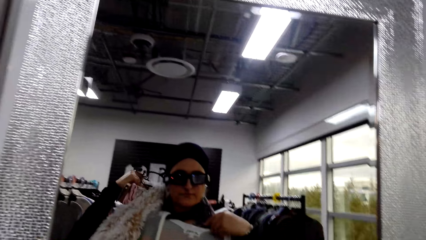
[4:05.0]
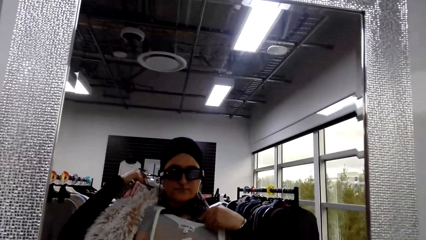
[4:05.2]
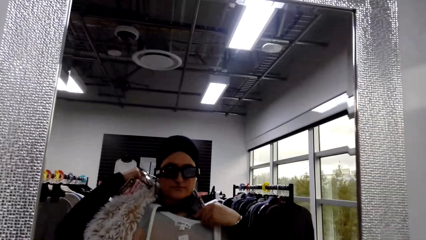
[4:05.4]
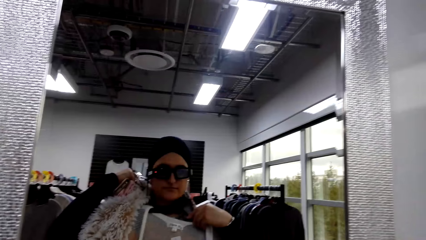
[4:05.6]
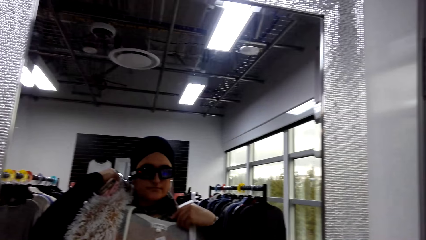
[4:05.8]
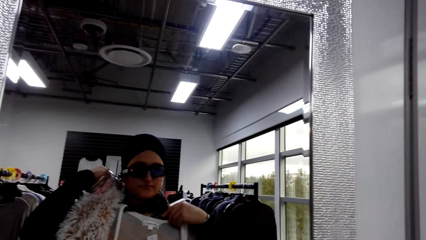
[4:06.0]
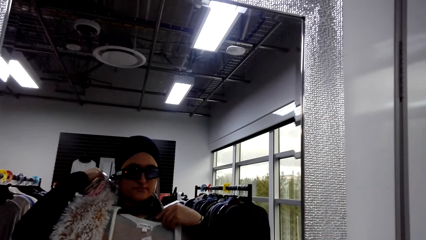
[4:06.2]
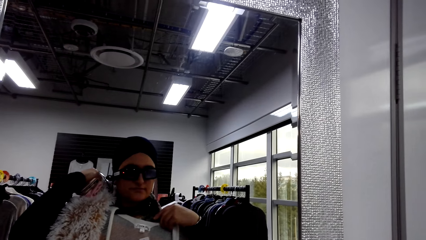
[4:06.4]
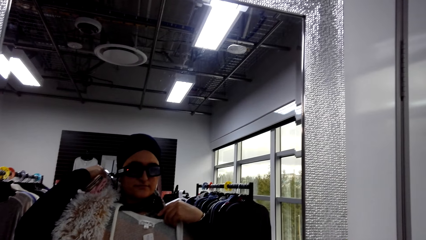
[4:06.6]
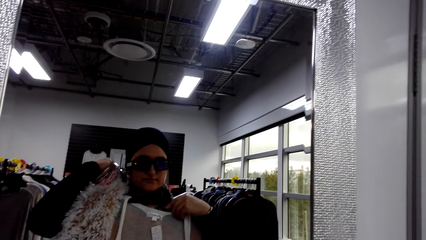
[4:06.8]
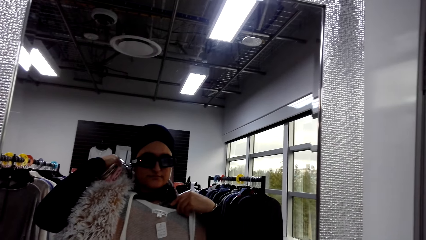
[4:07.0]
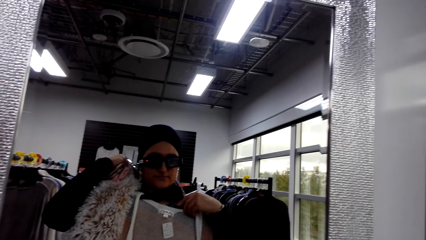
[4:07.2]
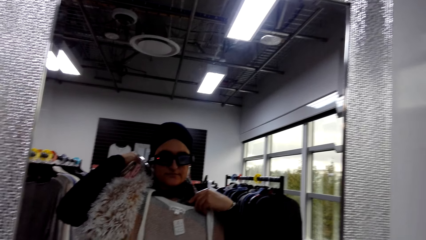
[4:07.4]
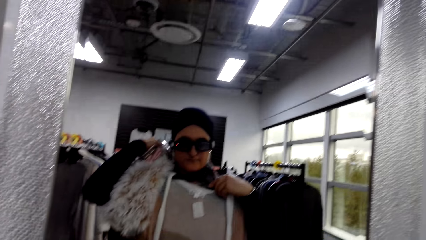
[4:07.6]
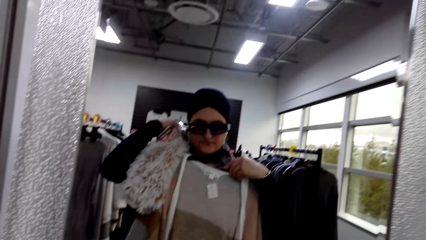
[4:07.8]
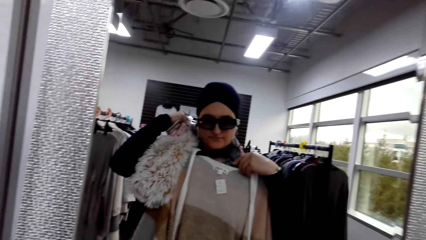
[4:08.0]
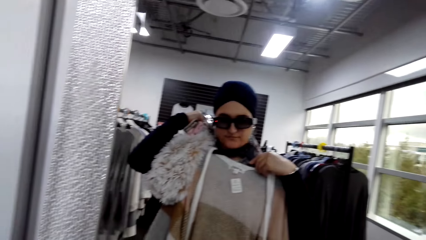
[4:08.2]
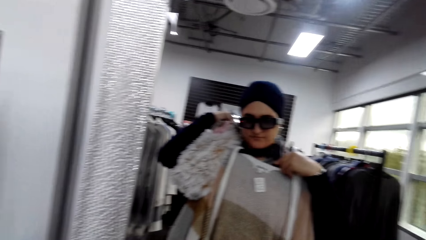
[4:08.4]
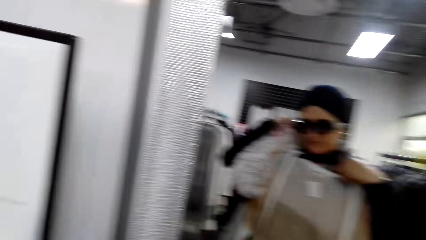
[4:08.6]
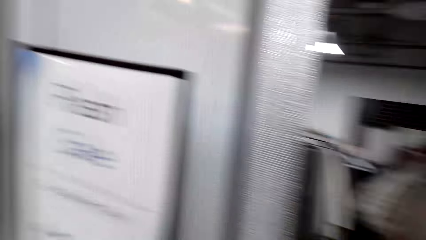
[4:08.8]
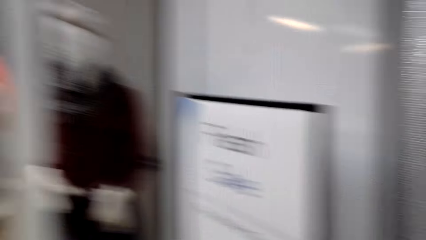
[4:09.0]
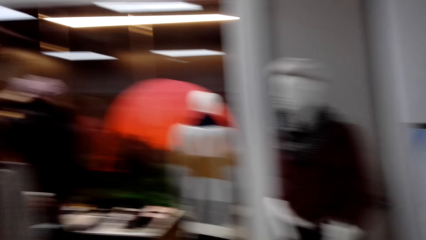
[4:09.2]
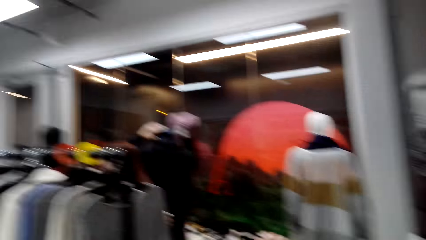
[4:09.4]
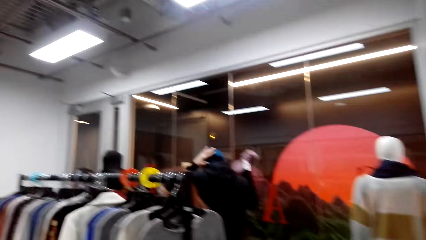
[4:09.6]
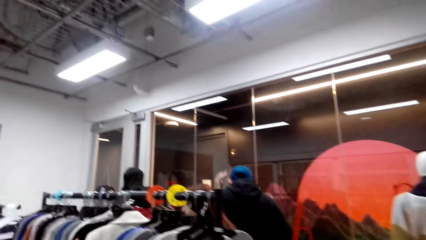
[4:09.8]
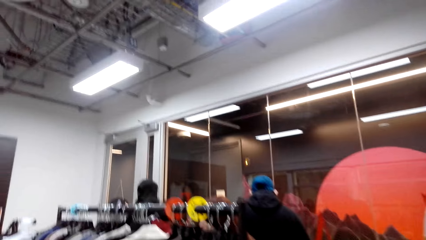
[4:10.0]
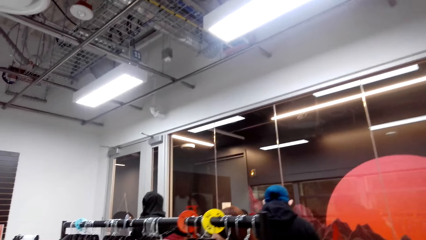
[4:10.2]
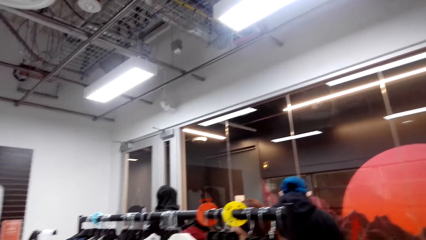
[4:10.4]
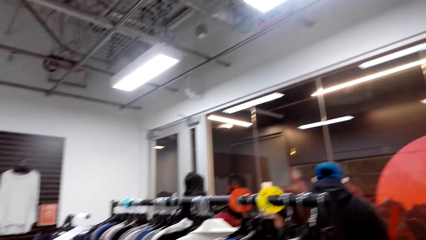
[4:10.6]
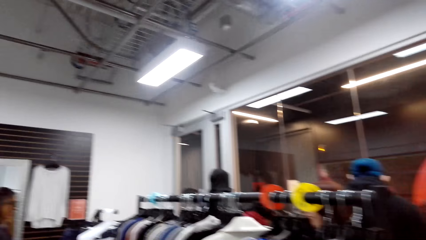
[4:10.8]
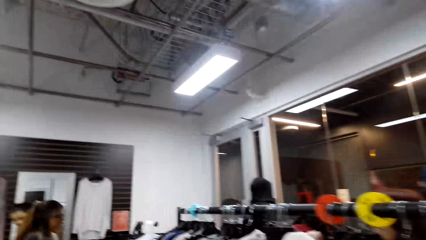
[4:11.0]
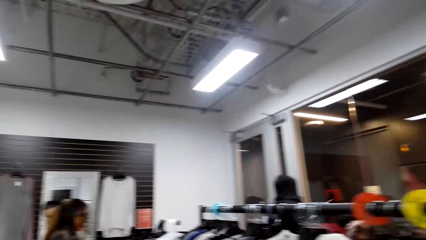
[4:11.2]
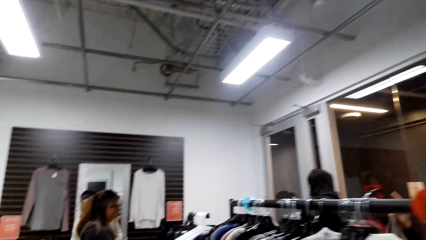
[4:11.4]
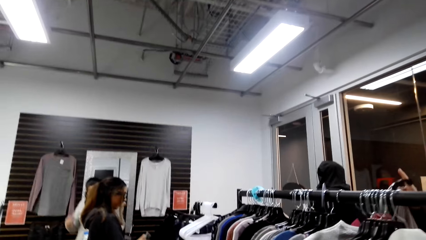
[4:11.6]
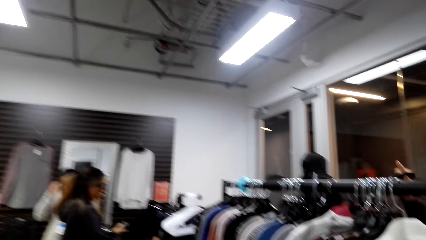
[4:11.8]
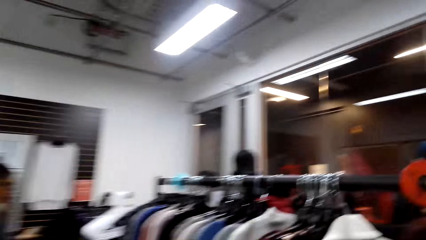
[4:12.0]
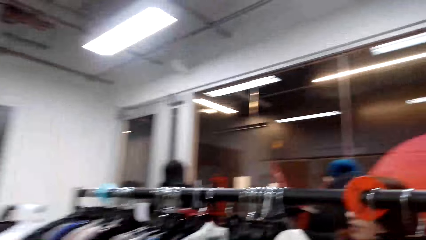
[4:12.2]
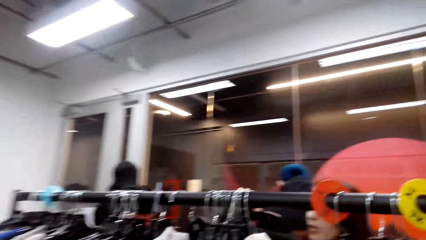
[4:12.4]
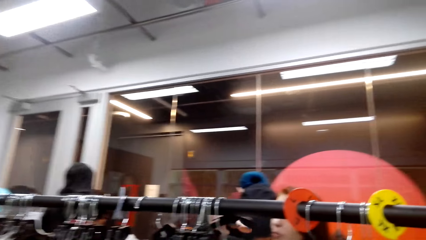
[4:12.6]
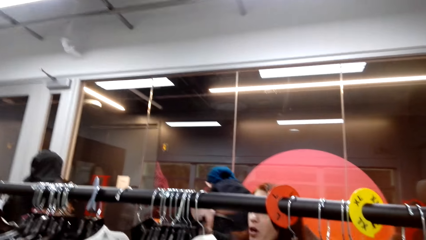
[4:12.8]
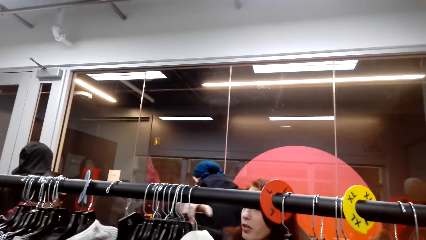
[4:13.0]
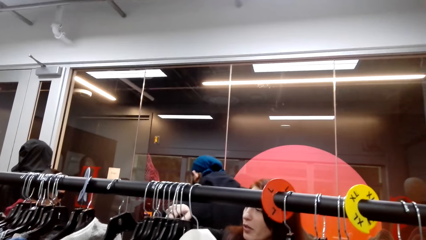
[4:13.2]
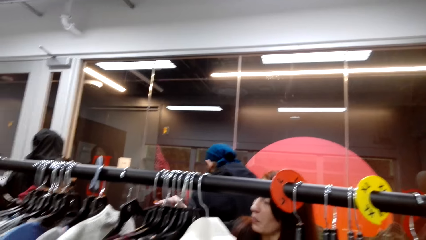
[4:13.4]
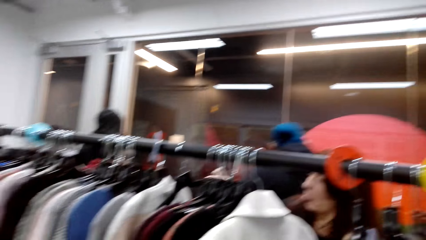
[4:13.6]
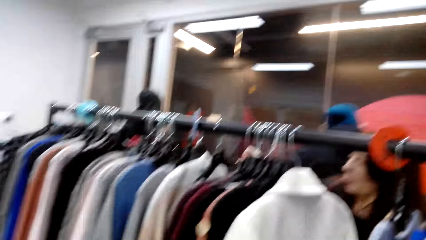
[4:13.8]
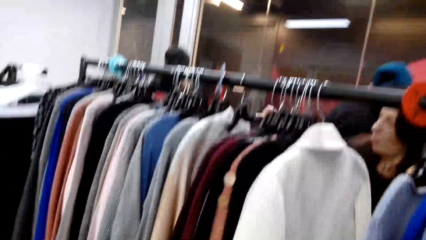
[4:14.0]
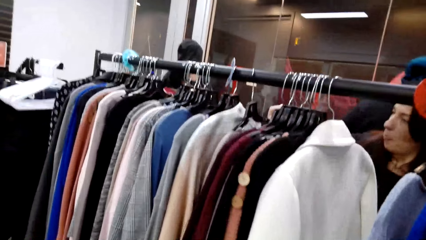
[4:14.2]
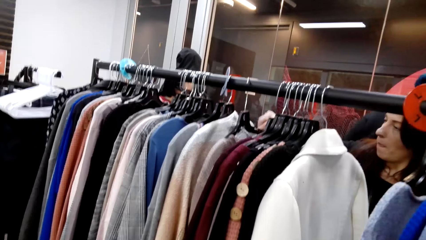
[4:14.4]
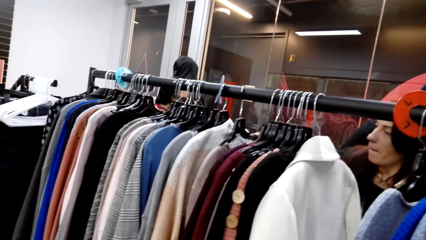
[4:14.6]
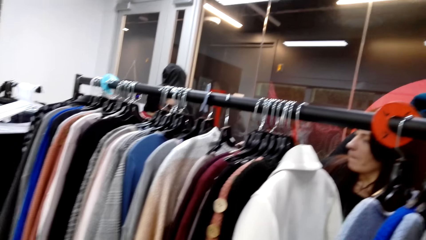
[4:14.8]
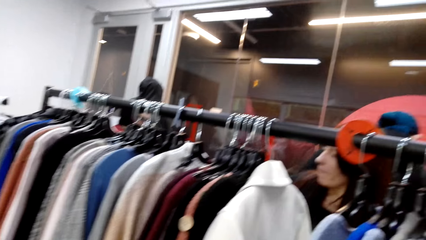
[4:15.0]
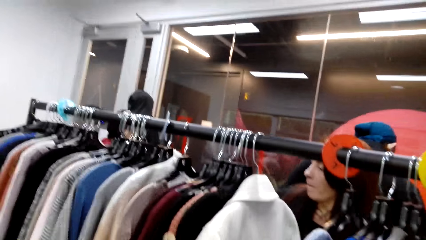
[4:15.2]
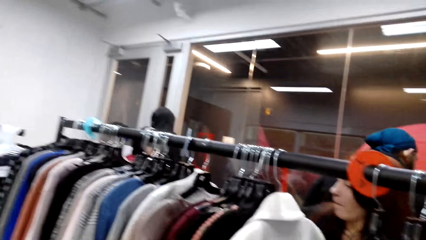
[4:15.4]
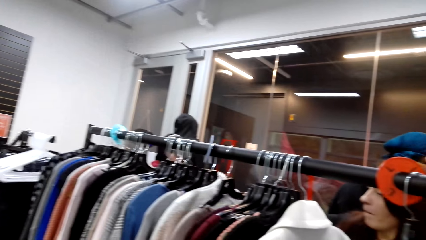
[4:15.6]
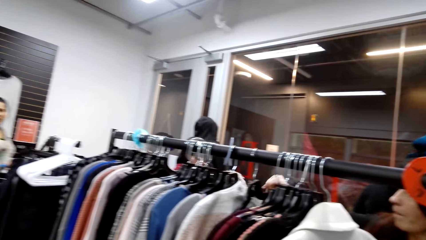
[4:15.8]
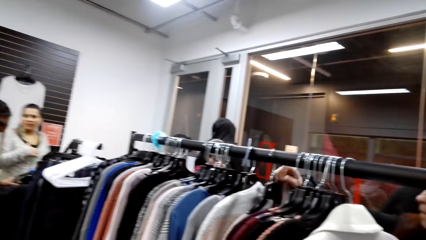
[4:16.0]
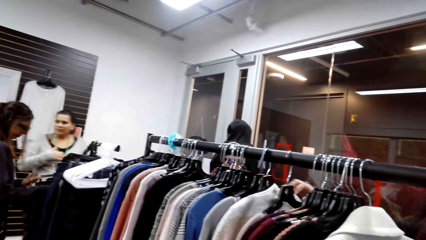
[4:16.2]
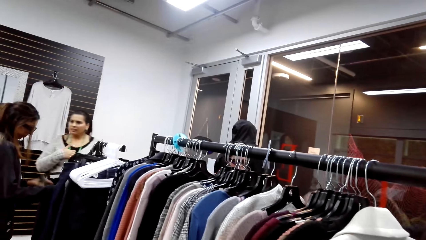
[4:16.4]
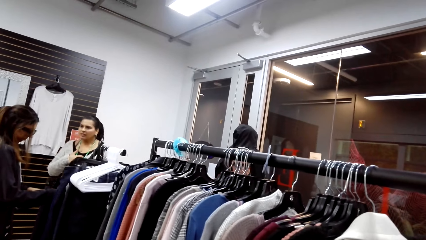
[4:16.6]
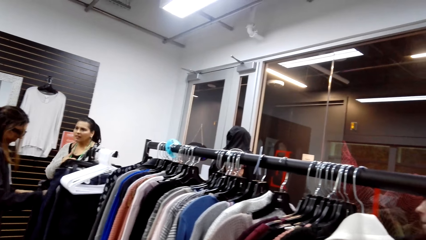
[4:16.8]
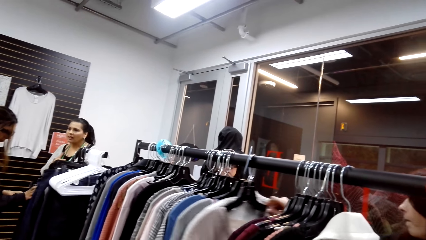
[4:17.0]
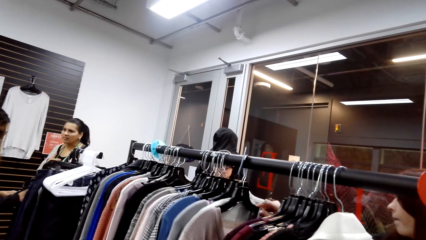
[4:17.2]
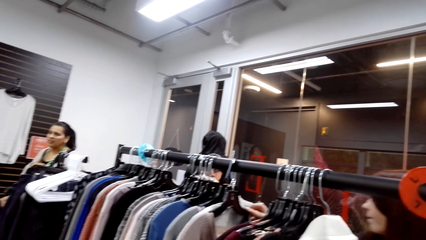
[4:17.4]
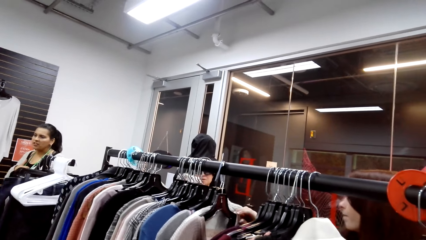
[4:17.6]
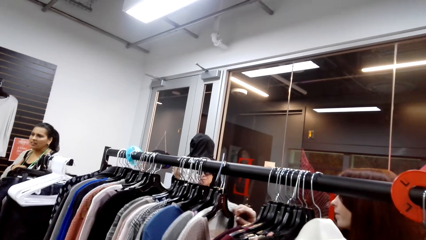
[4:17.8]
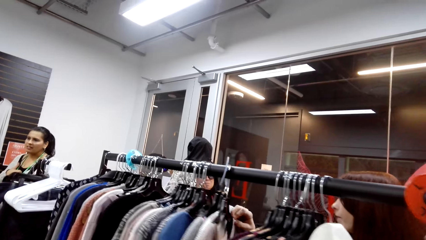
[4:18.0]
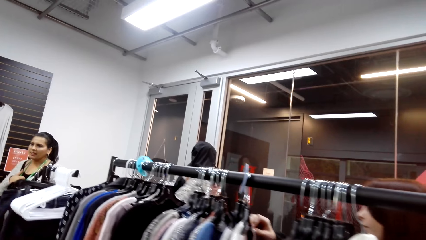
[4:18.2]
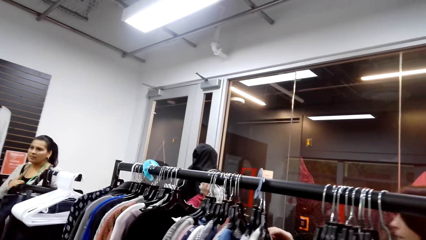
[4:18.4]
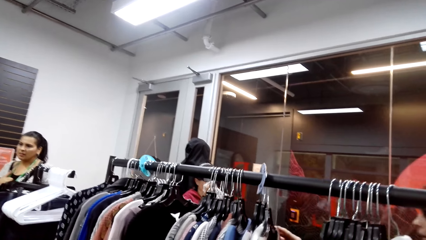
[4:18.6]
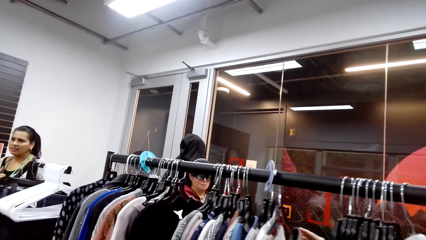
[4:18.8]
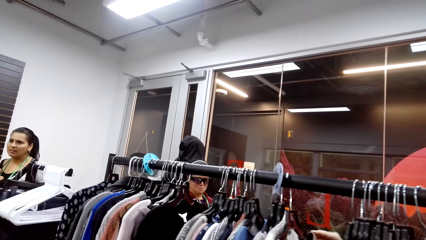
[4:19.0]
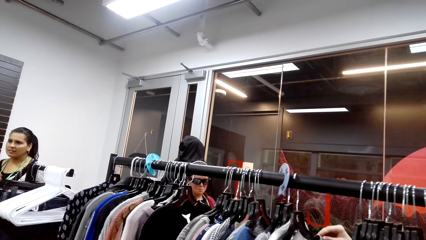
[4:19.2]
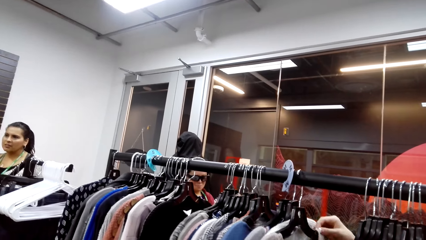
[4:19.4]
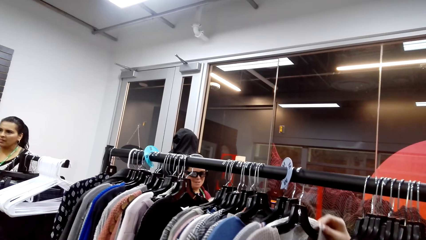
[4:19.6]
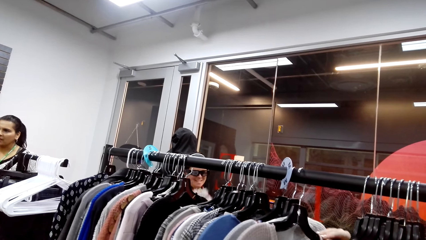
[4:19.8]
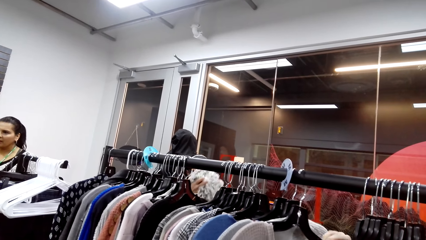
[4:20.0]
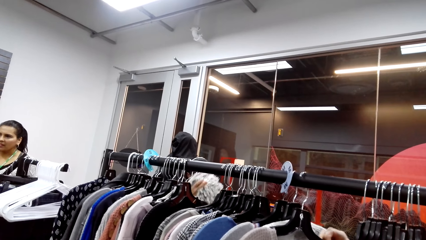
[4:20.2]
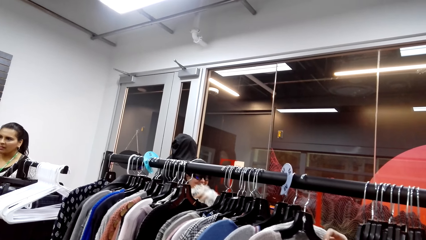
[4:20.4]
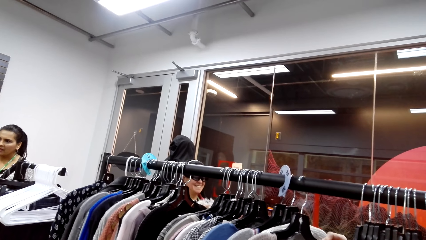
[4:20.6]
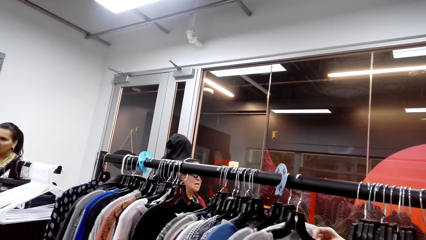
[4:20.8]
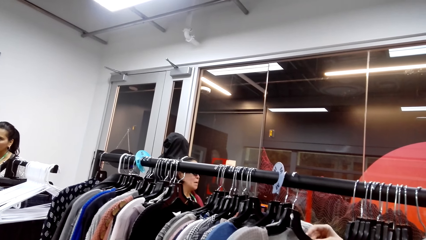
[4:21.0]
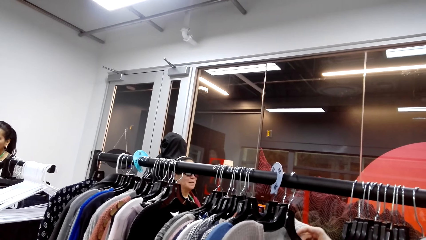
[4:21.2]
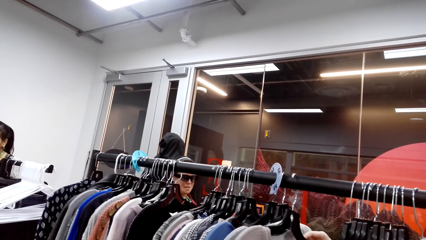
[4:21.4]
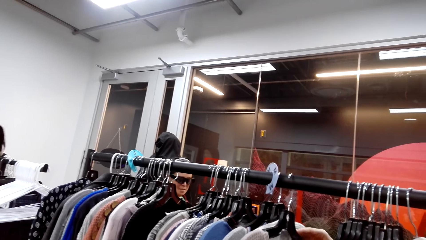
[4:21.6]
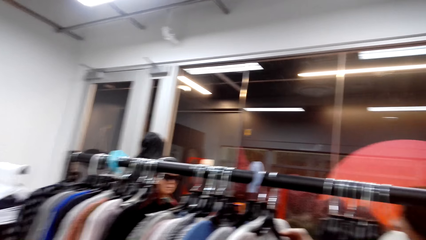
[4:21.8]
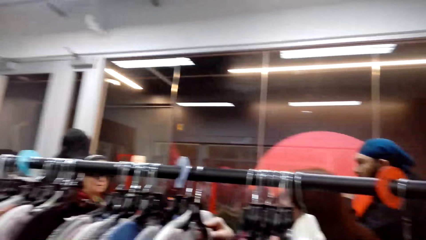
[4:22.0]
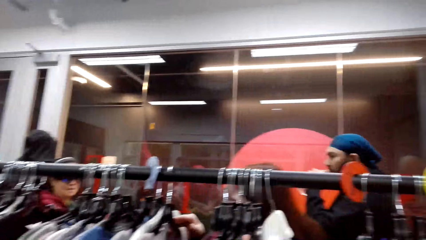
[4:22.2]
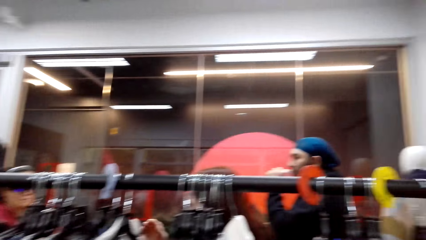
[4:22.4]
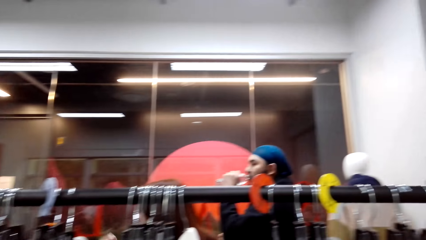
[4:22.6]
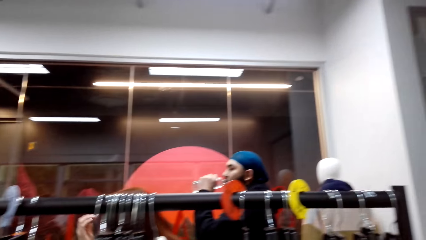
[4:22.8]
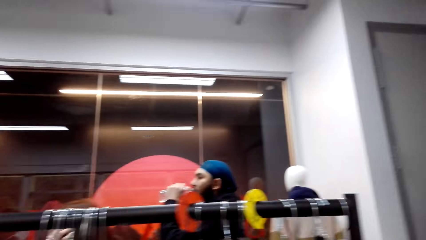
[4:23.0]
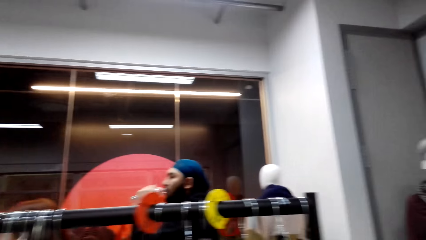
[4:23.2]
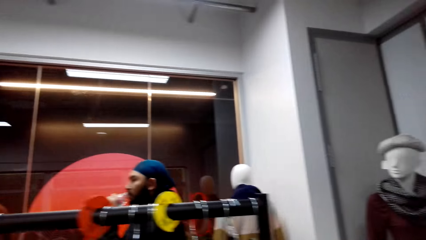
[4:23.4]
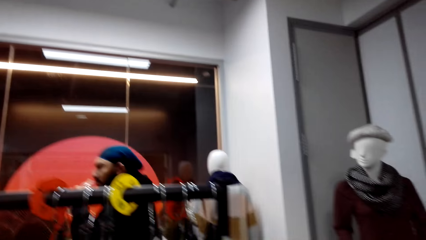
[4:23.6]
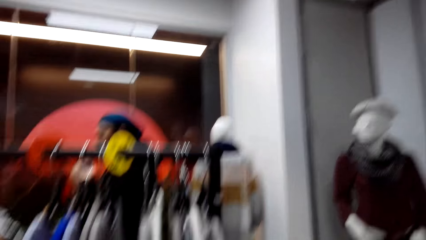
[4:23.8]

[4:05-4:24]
The camera wearer walks around the store. They look at the clothes.
